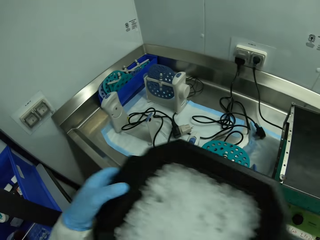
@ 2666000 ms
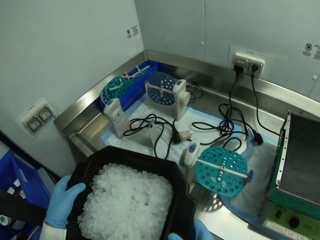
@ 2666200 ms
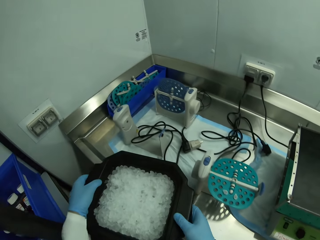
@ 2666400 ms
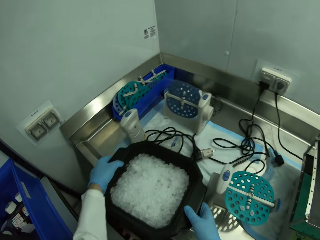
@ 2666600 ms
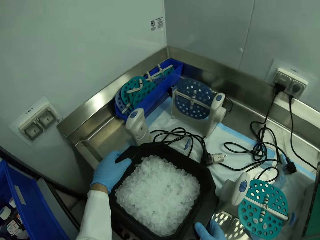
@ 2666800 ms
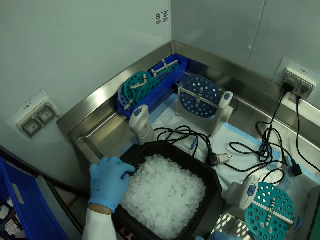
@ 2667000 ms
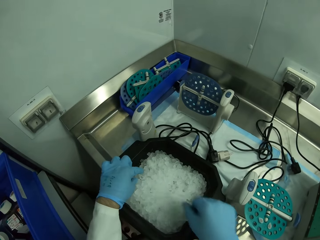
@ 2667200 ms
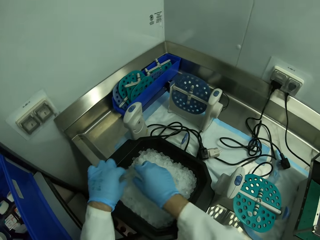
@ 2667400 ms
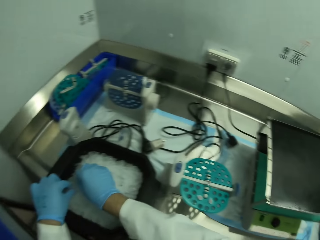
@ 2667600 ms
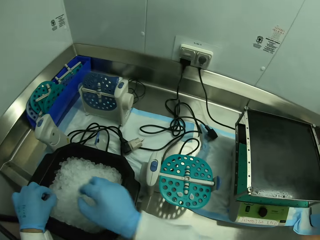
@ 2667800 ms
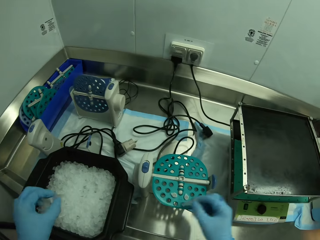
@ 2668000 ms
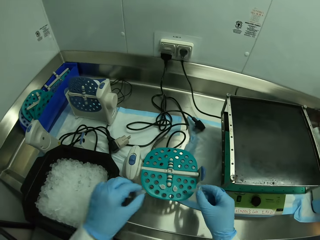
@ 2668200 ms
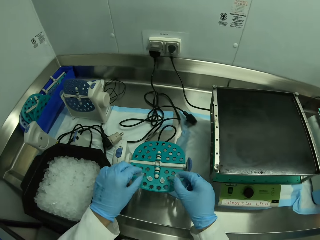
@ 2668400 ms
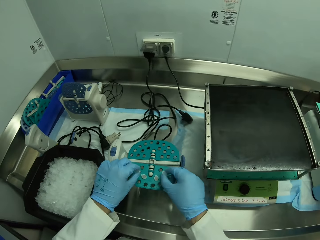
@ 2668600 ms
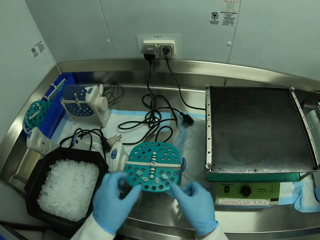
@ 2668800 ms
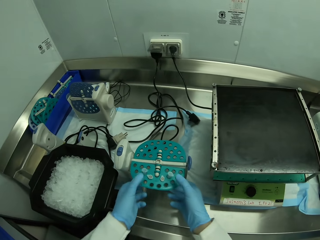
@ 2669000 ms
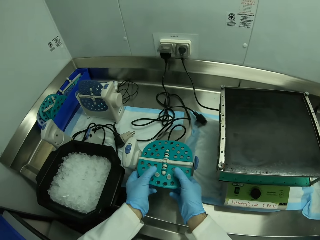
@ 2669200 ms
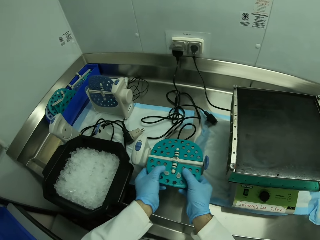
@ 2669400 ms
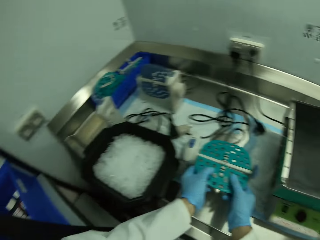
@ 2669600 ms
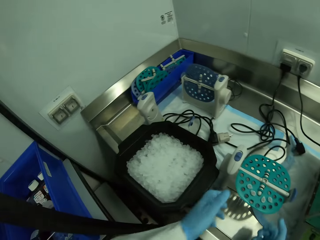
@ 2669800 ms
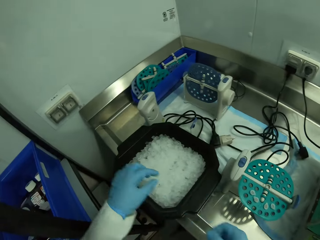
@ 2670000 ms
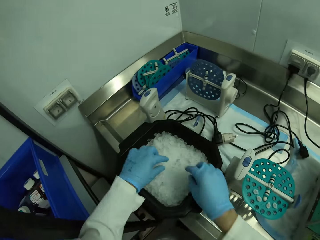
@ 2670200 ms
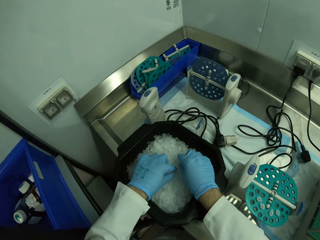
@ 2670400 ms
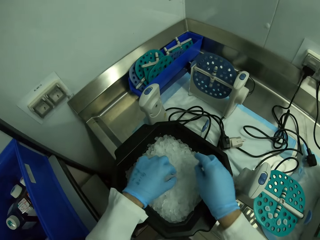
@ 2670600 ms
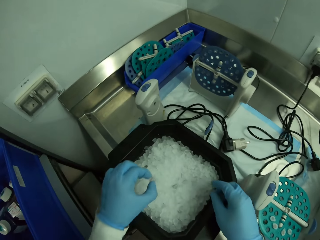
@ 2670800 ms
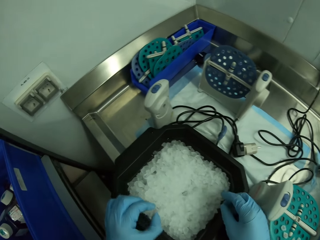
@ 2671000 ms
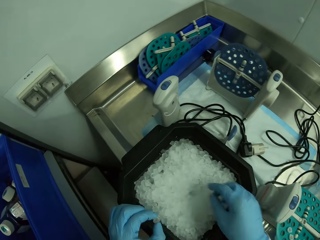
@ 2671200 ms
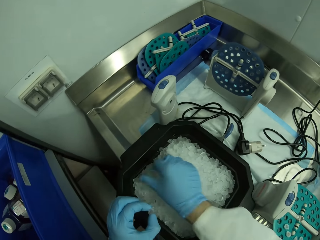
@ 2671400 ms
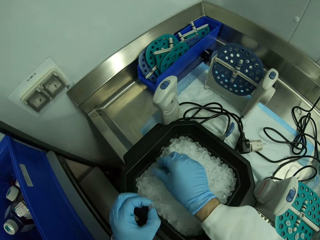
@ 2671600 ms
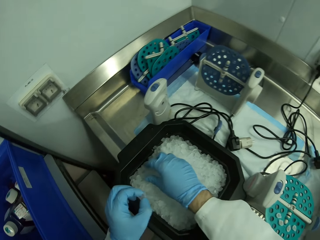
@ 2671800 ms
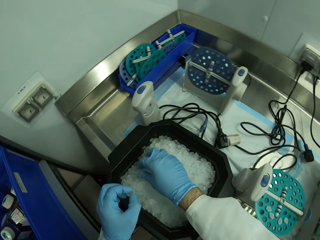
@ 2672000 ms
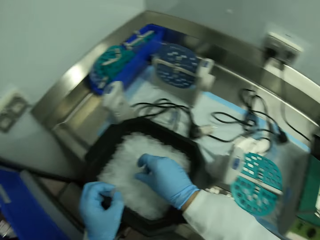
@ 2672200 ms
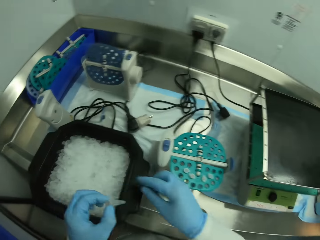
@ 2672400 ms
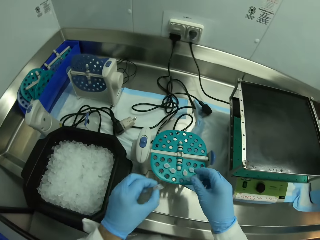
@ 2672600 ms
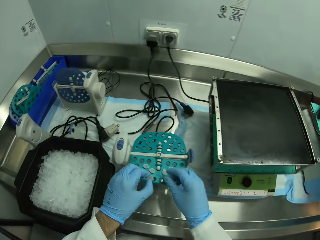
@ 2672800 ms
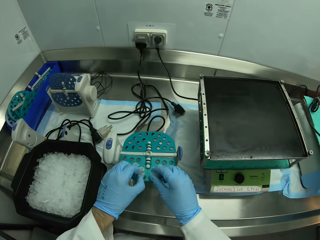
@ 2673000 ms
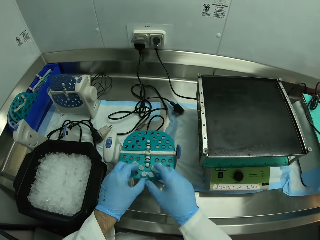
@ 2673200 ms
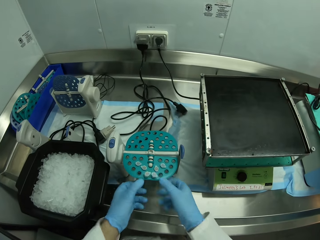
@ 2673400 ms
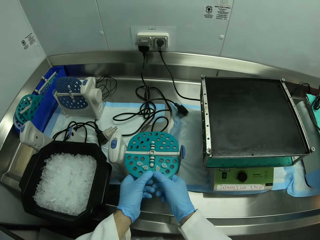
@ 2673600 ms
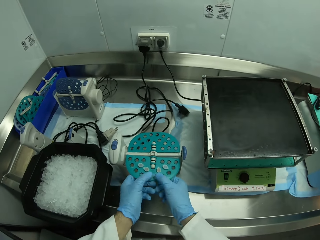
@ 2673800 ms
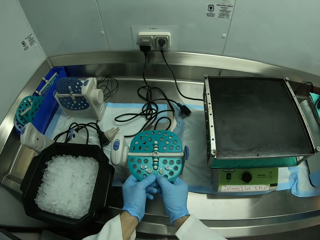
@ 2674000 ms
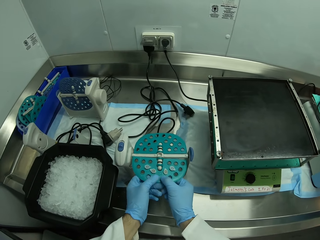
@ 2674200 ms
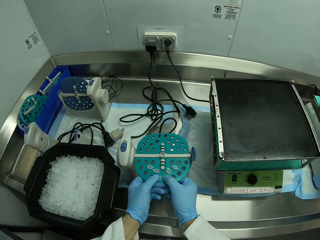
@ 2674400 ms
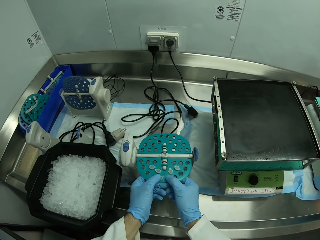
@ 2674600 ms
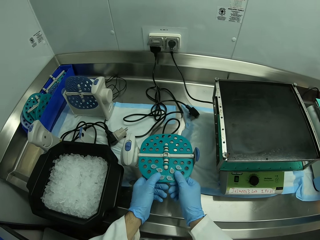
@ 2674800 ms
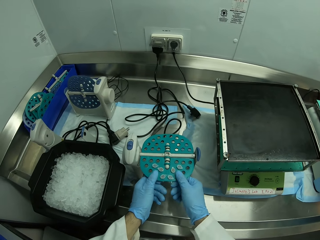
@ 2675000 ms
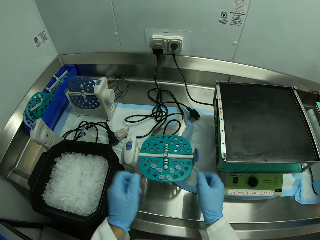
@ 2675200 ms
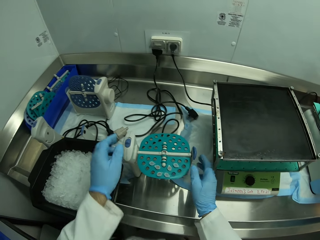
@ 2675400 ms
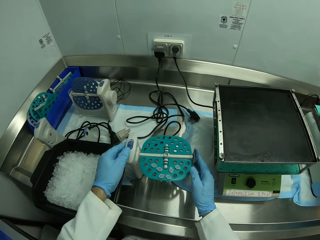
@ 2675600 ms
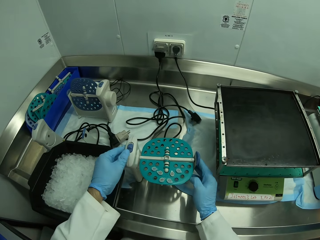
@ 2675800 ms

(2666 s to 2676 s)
The camera wearer moves the bucket from one place to the other on the table. They pick the Eppendorf tubes from the ice cubes. They put the Eppendorf tubes in the tube rotator. They pick the Eppendorf tubes from the ice cubes. They put the Eppendorf tubes in the tube rotator.

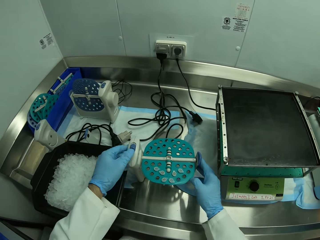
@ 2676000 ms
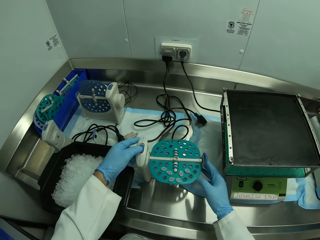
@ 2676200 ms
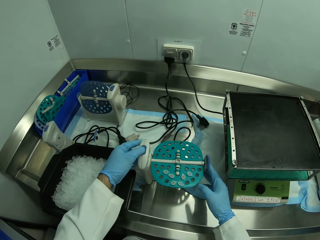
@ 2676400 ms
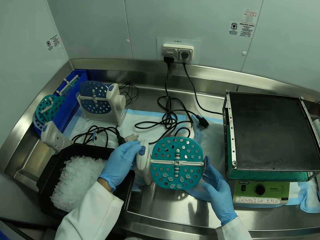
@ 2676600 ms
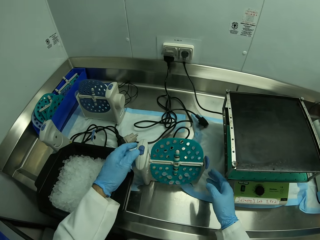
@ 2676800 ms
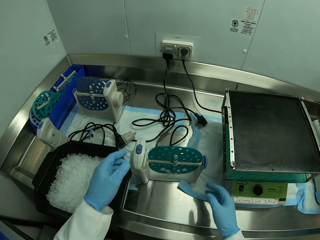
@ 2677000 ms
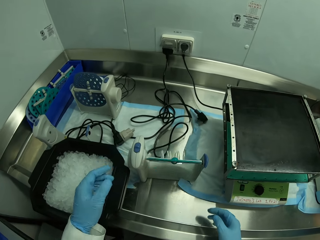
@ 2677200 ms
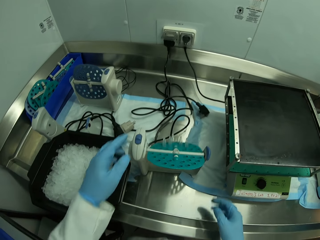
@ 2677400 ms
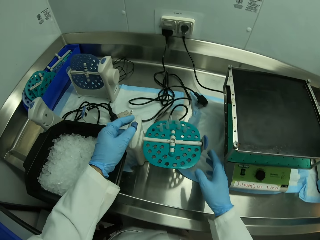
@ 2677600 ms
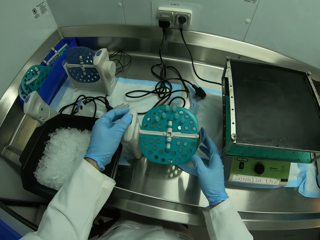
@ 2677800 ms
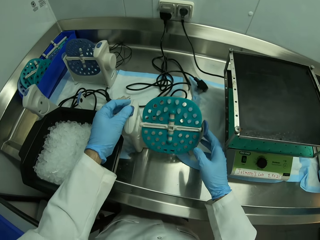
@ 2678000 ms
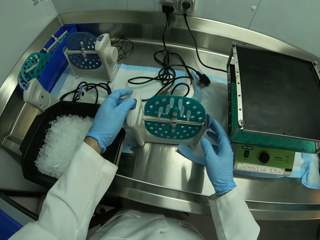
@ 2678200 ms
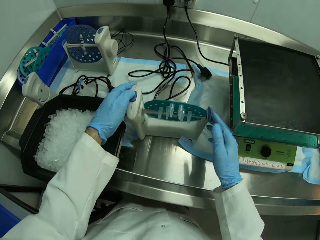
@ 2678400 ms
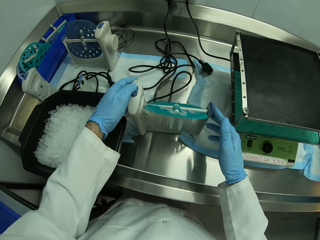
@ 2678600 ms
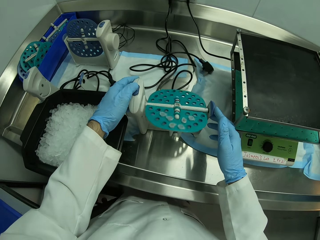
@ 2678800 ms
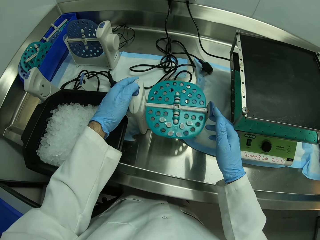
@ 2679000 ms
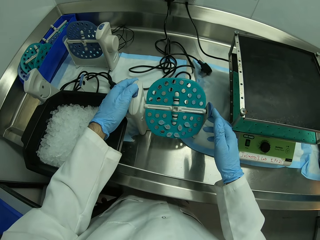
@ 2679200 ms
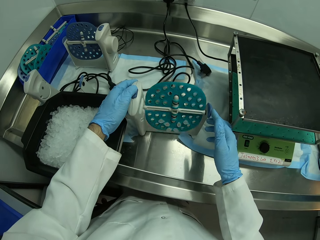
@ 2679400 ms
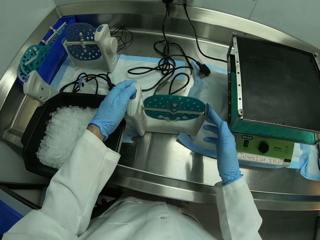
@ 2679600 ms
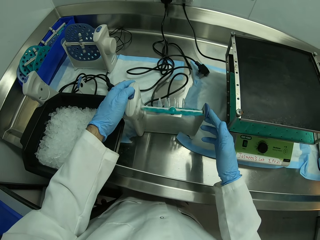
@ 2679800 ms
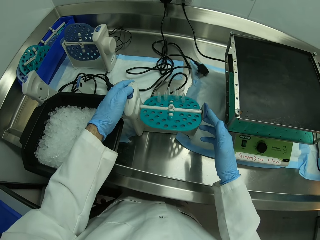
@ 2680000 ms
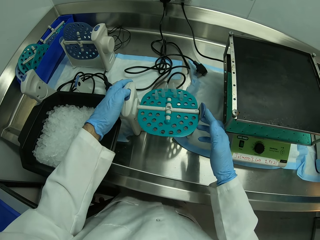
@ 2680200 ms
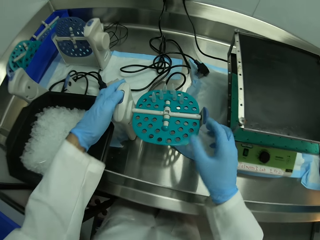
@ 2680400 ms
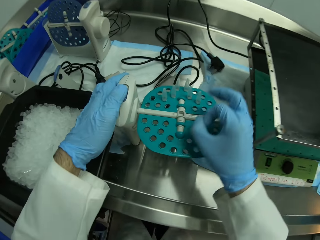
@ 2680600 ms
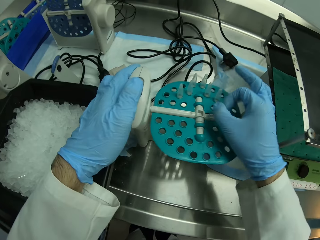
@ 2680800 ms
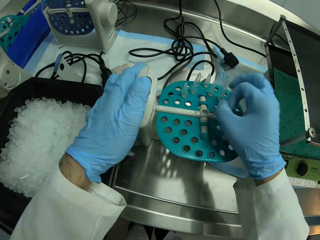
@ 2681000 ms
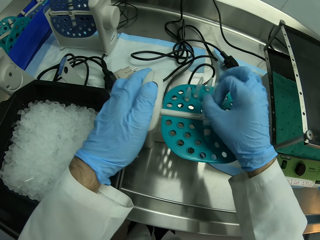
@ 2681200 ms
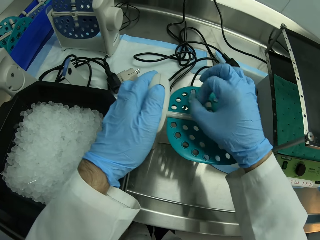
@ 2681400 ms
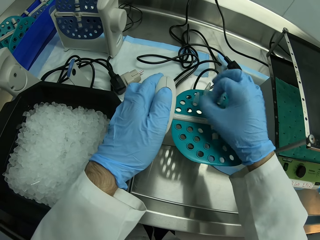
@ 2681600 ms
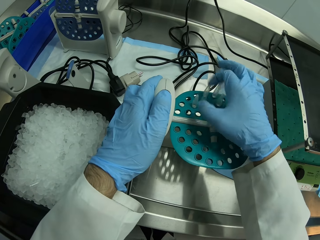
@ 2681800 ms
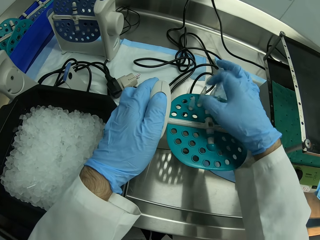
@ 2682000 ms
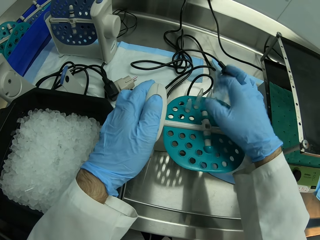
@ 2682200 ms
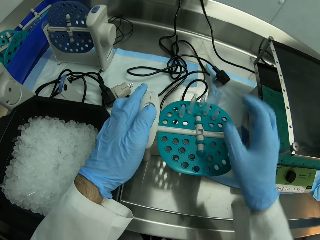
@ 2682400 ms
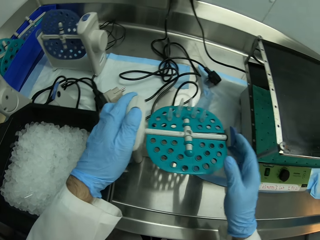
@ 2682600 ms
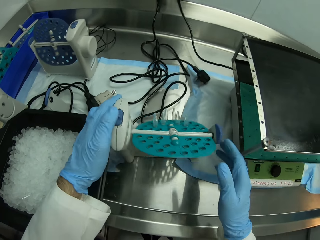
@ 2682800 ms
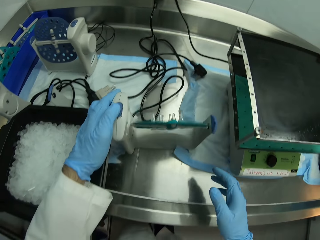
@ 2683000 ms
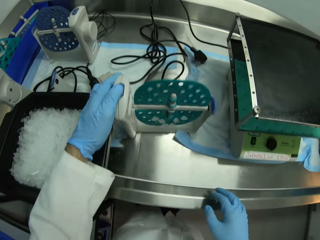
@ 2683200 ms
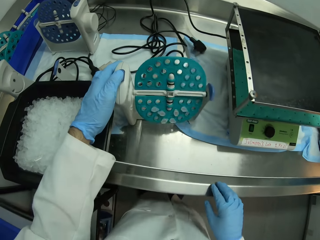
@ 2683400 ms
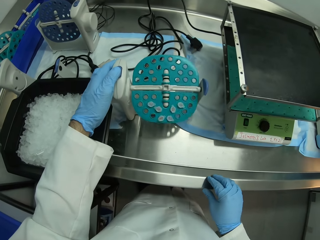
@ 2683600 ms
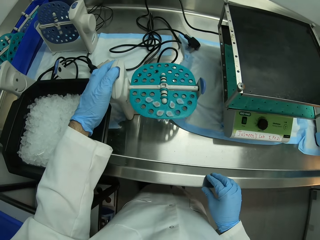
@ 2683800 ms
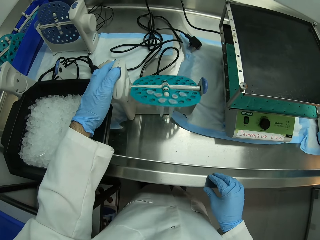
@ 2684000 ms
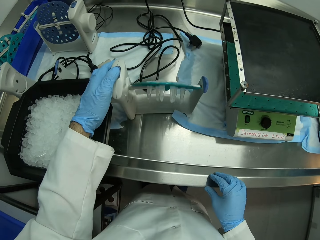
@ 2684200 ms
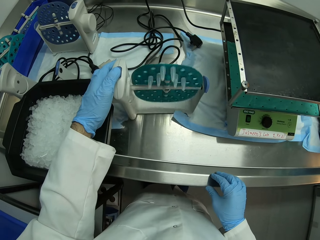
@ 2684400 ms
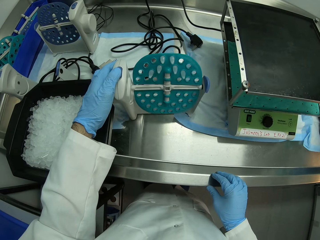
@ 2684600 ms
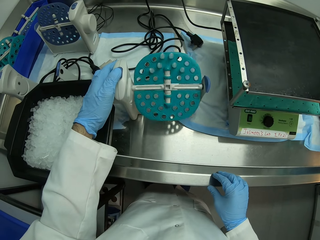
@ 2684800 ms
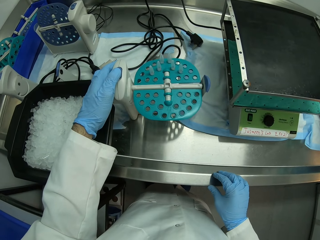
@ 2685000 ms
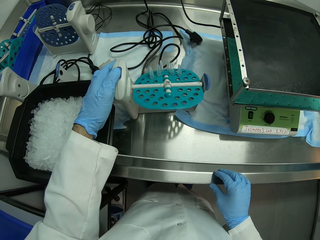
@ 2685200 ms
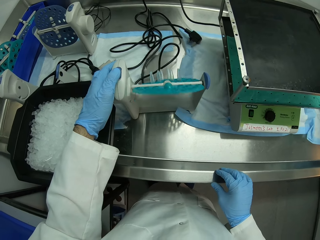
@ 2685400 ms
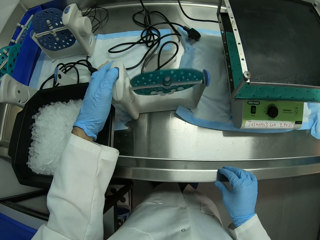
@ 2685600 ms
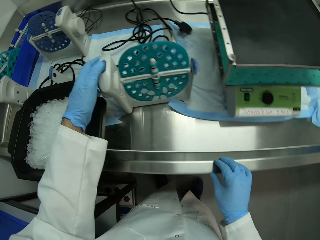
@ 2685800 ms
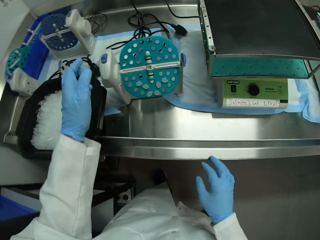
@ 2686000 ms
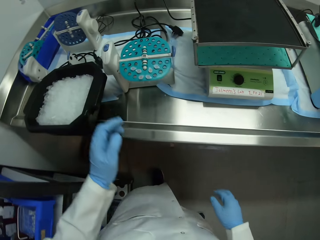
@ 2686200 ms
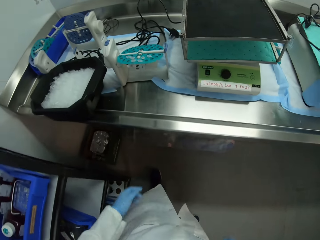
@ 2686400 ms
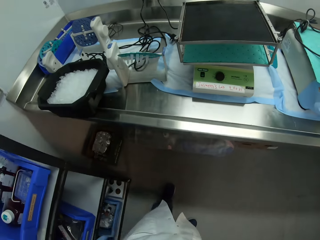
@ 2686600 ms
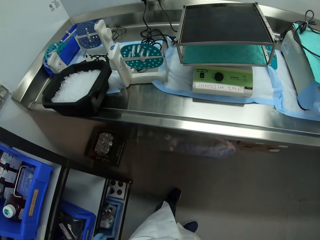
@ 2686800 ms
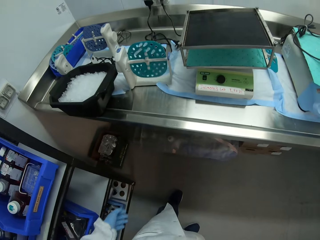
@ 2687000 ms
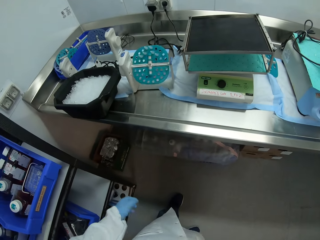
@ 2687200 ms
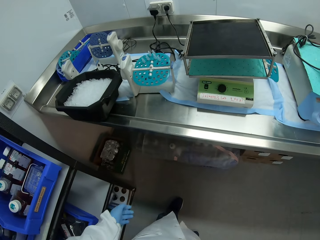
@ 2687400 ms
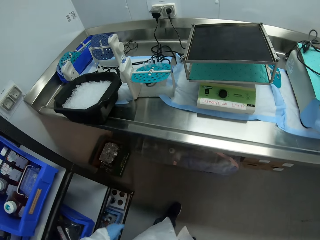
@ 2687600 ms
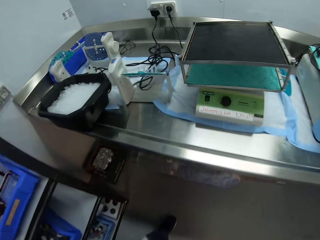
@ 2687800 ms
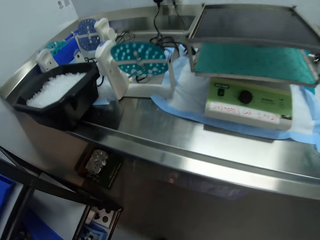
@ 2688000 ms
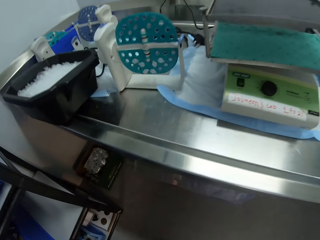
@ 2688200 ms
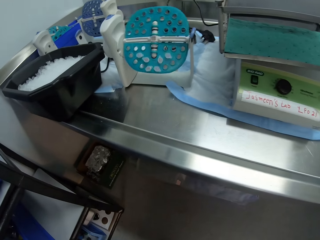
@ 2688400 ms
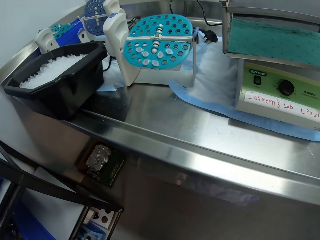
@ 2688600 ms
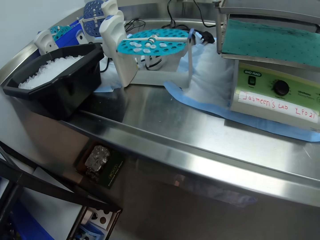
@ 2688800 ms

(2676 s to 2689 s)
The camera wearer switches on the tube rotator. They hold the tube rotator. They roll round something. They hit the Eppendorf tubes and stop the tube rotator. They switch on the tube rotator. They roll round something. They release the tube rotator.
